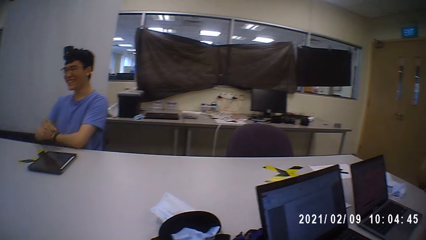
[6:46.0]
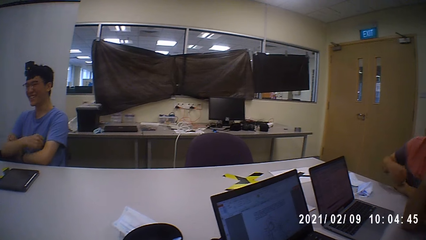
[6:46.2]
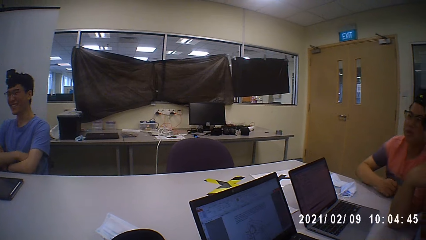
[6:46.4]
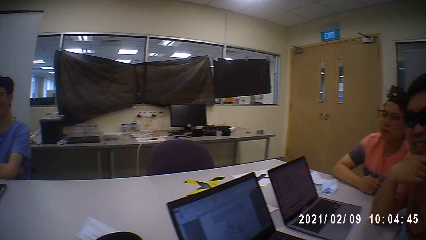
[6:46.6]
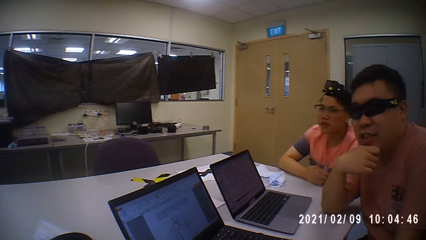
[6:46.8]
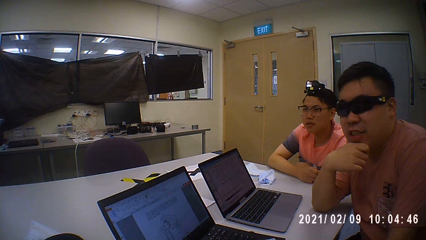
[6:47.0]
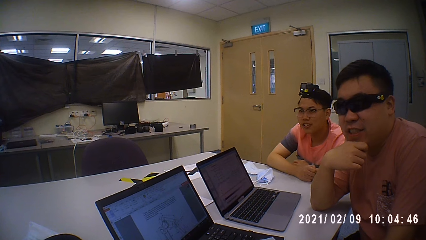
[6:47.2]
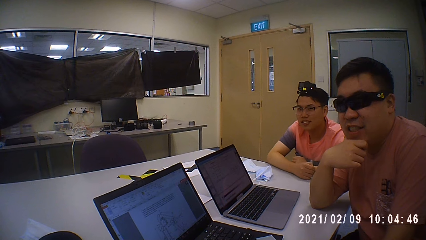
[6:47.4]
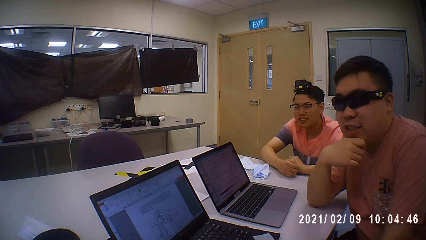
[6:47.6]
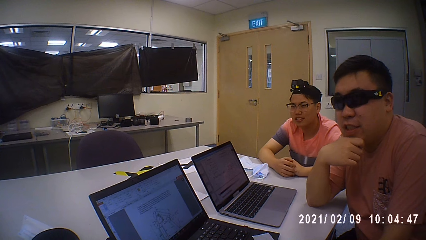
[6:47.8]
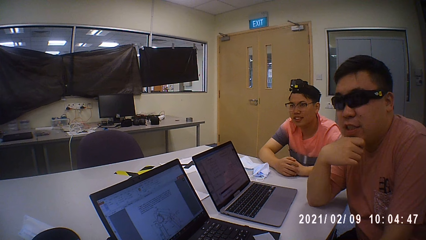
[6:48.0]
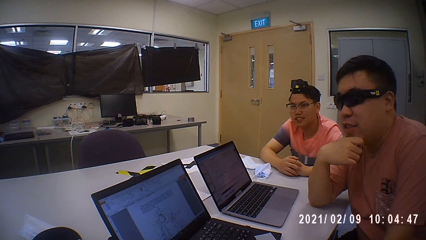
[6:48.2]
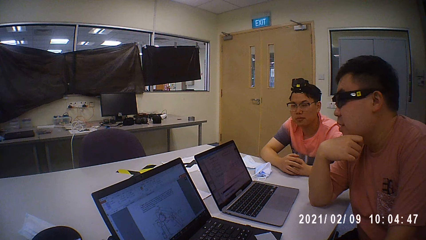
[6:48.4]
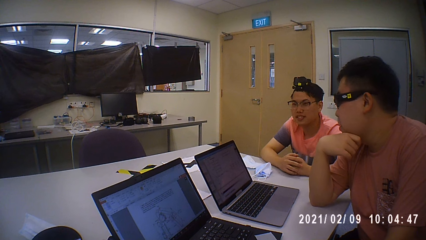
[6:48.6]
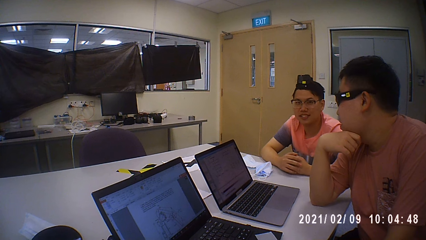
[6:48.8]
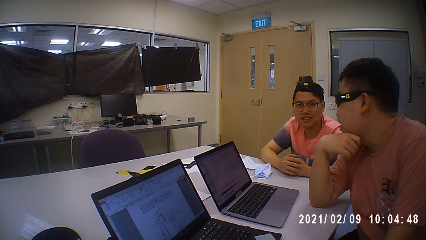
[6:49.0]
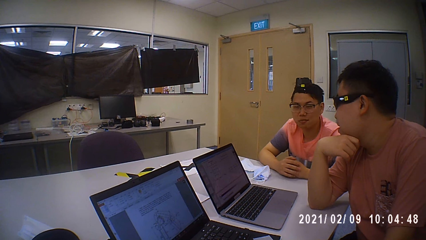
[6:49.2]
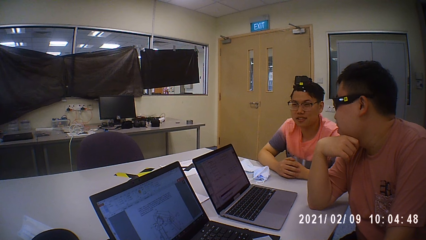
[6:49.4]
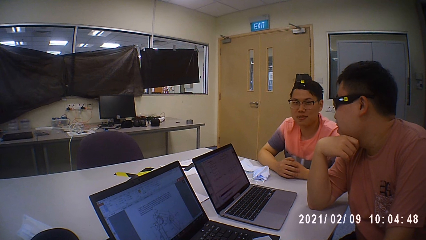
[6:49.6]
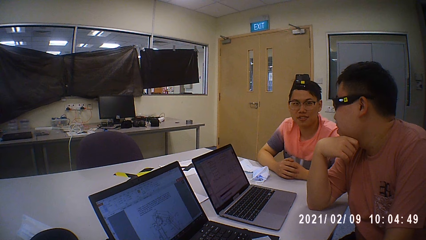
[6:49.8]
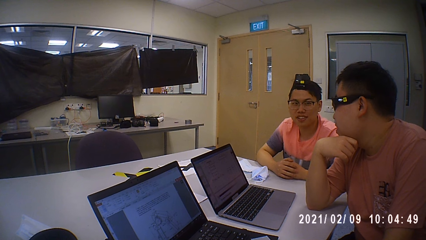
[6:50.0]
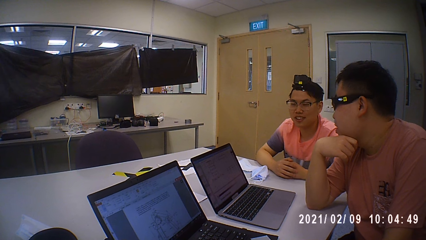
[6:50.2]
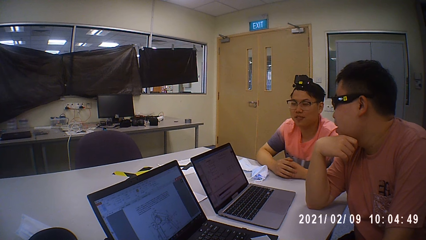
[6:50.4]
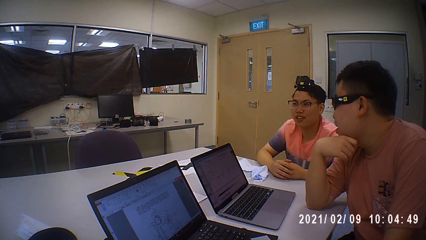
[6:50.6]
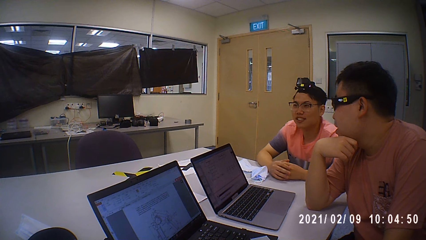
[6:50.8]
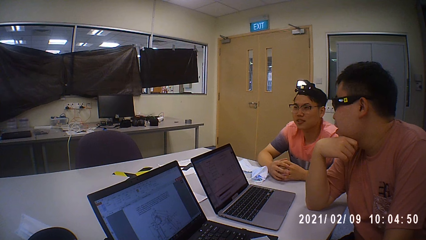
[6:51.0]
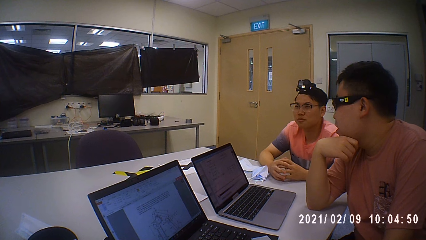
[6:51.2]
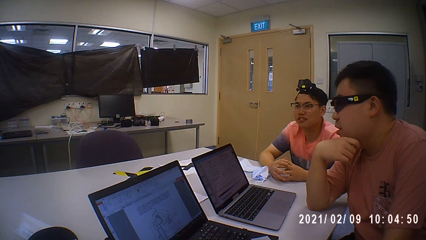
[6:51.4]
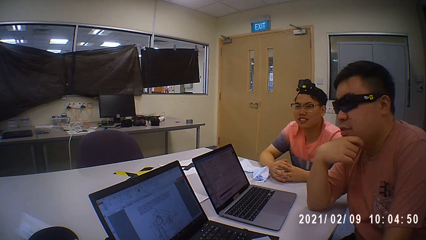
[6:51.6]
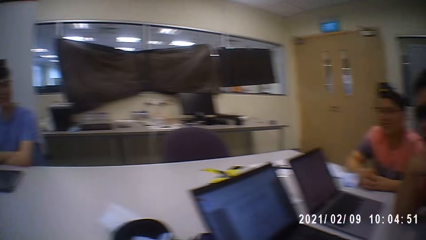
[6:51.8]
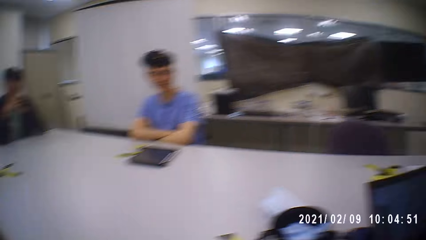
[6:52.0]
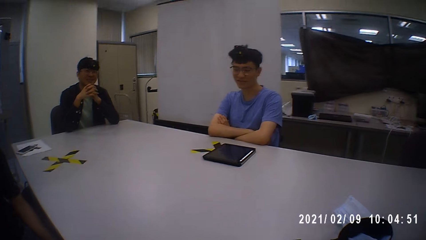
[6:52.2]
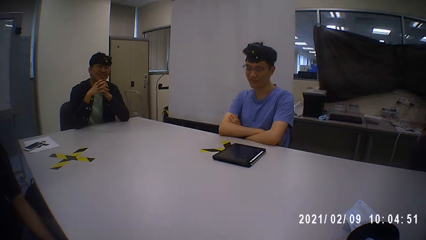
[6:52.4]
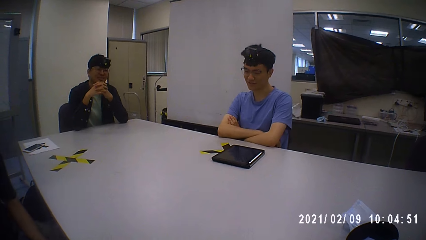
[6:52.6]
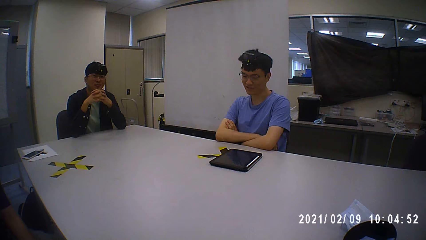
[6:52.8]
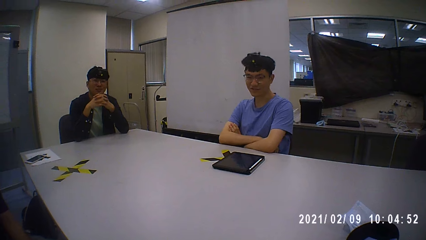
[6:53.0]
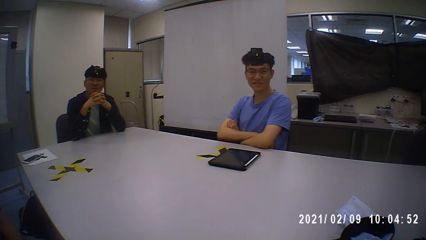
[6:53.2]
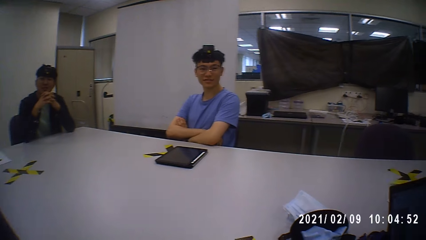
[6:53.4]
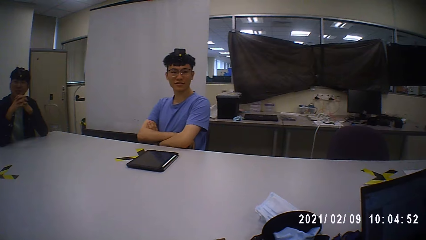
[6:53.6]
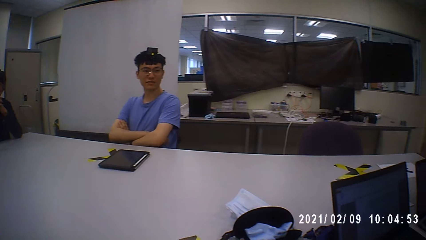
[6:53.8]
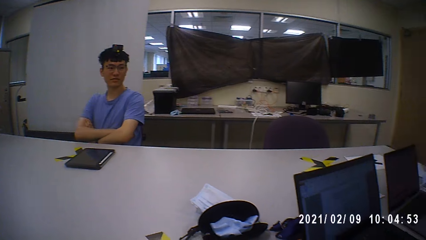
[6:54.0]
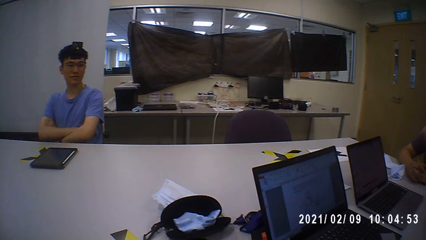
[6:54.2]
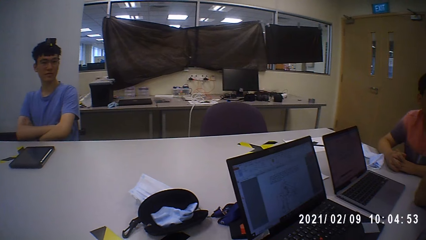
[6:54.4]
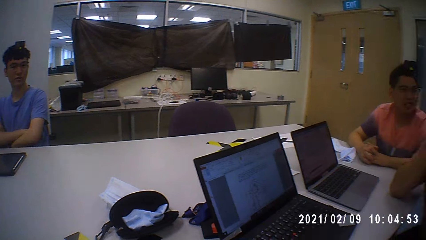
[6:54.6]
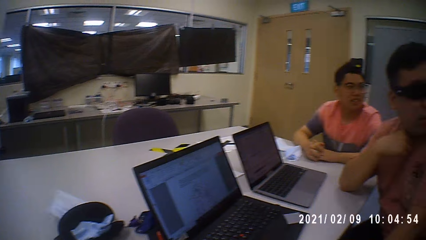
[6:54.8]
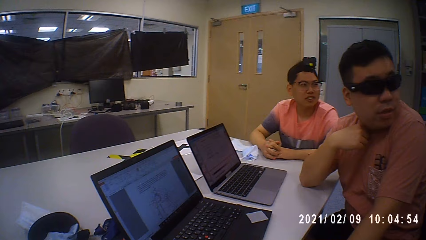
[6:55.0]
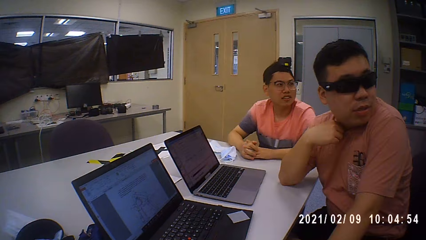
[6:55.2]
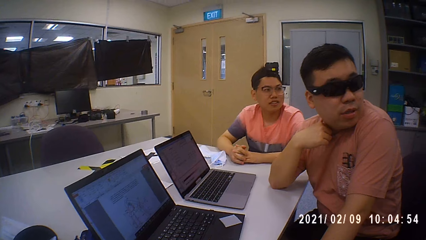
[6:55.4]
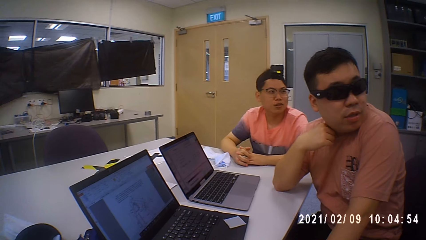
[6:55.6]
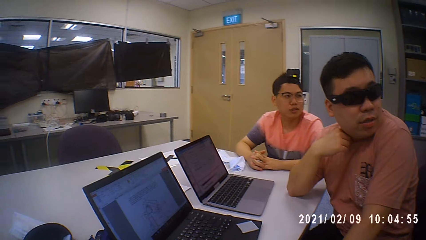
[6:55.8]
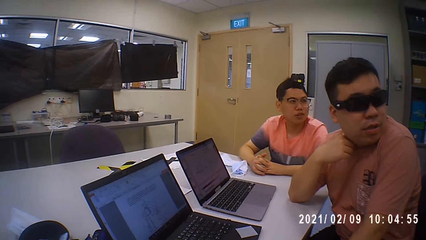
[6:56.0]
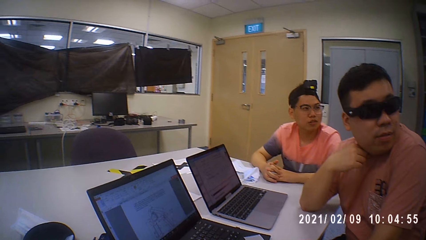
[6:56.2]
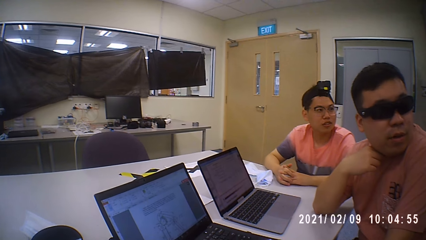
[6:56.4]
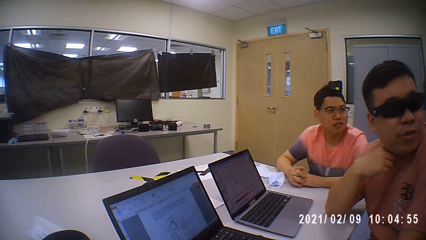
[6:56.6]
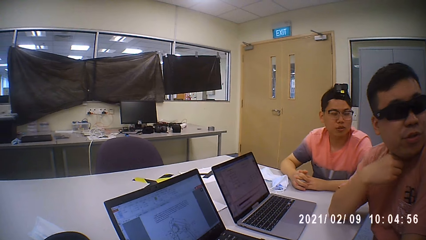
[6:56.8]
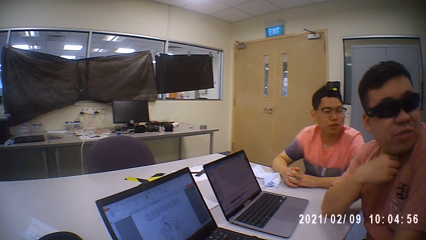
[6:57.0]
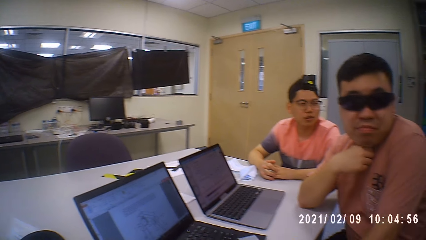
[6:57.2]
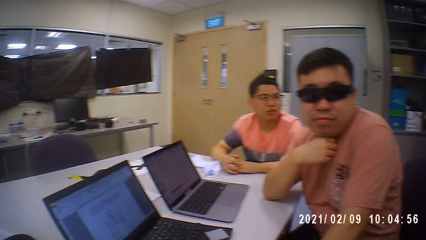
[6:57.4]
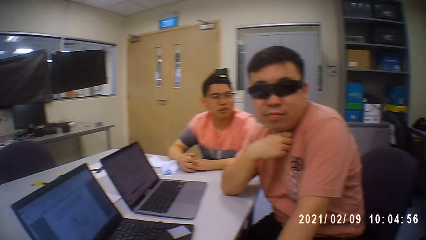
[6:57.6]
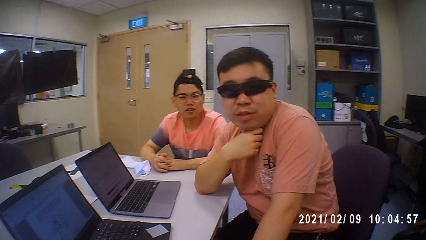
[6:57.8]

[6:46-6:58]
A man talks. The man interacts with the camera wearer and the group of people. The camera wearer looks around.

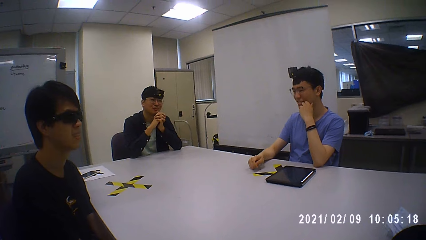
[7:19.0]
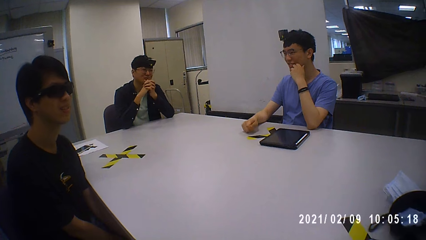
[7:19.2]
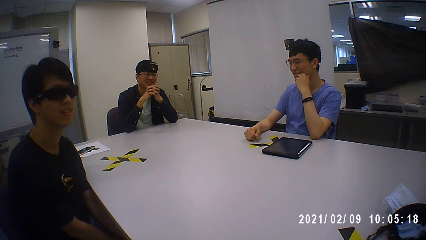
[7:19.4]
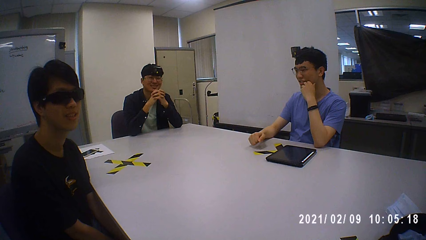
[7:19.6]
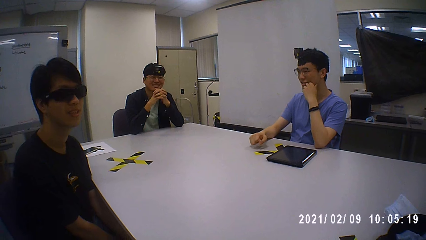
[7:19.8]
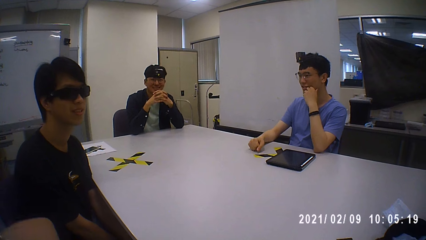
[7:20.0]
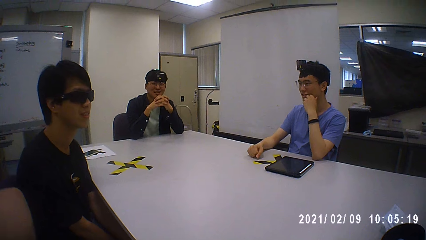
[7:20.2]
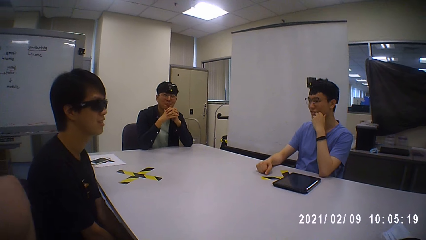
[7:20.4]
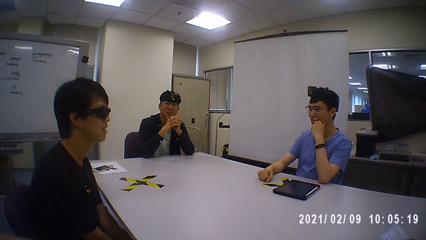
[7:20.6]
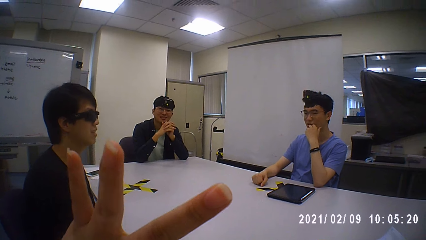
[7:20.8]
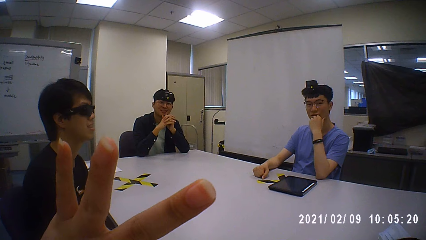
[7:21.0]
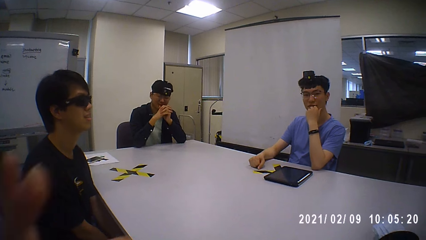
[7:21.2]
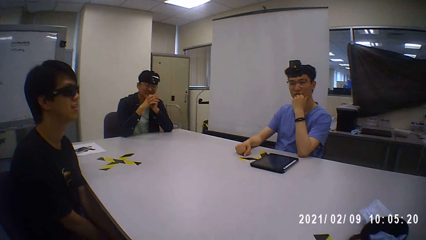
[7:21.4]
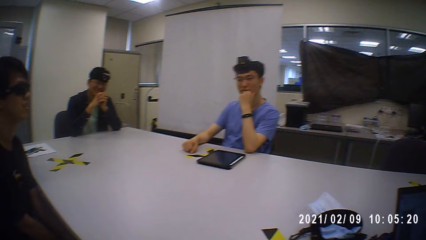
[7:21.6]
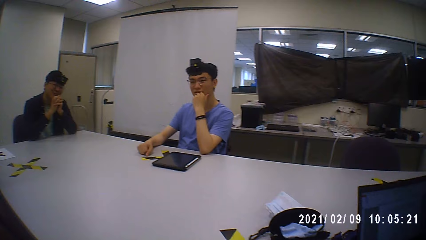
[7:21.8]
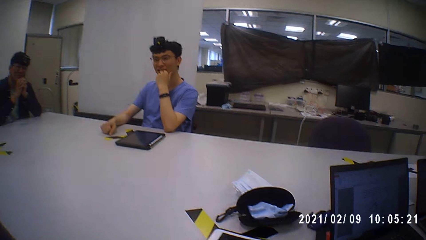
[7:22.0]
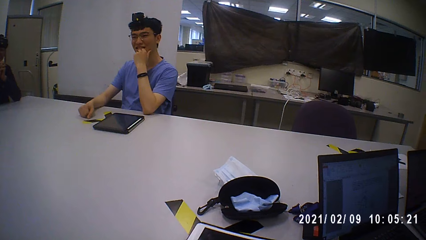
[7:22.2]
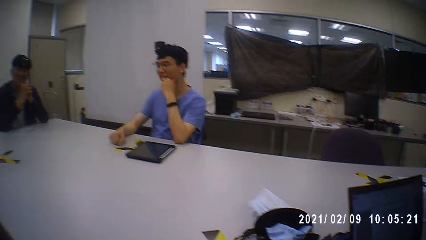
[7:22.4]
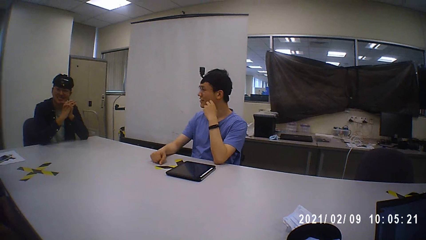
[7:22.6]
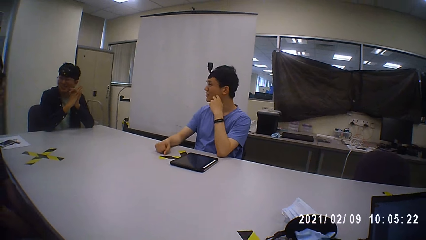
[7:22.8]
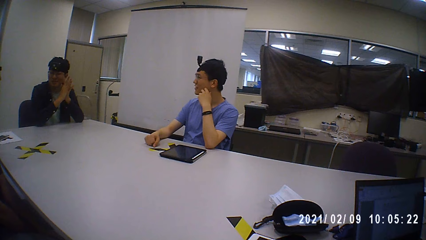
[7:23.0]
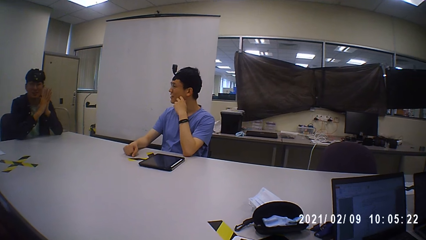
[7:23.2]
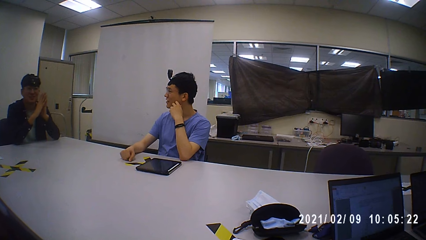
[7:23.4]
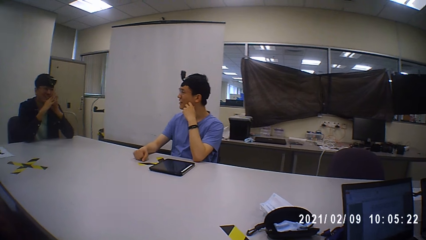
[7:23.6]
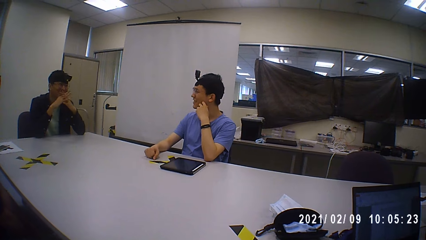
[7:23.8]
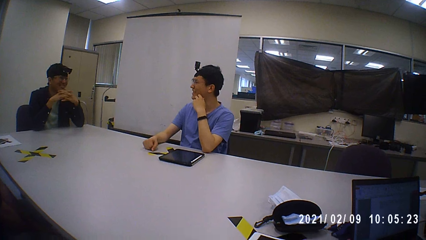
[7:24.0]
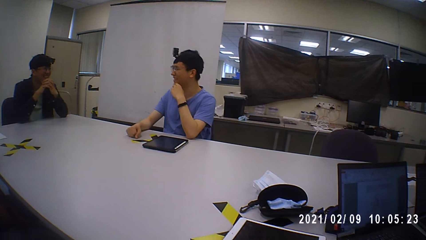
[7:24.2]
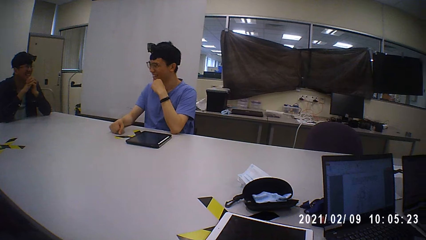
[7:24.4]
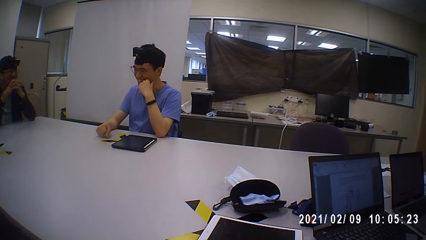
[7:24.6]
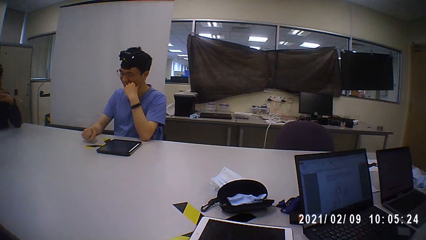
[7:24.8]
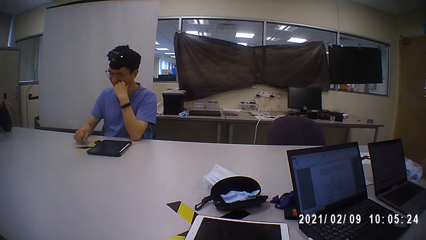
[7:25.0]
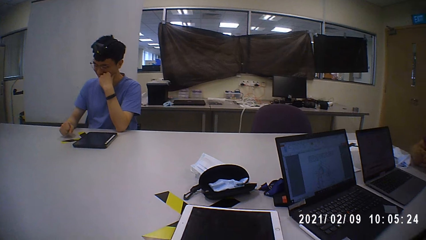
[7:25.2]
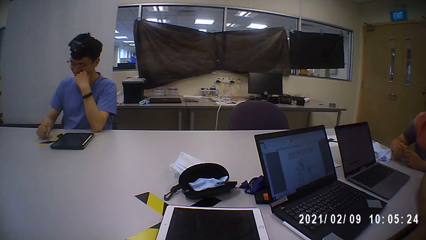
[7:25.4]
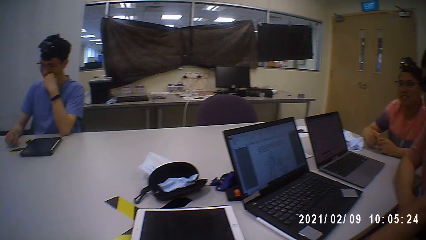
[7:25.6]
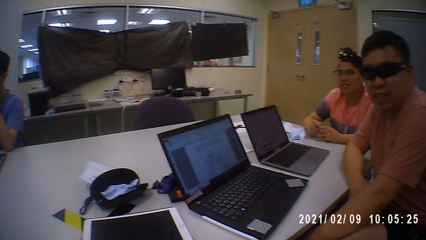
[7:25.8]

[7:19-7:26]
The camera wearer raises a hand. They look around.
